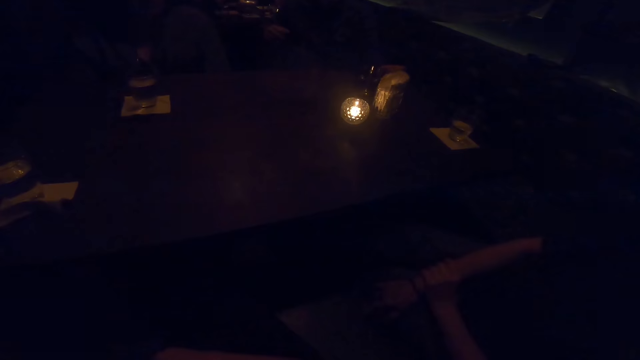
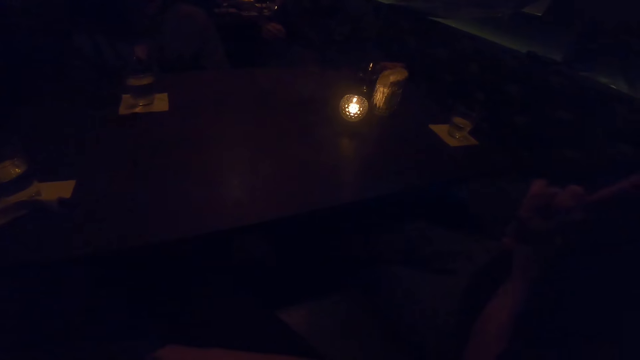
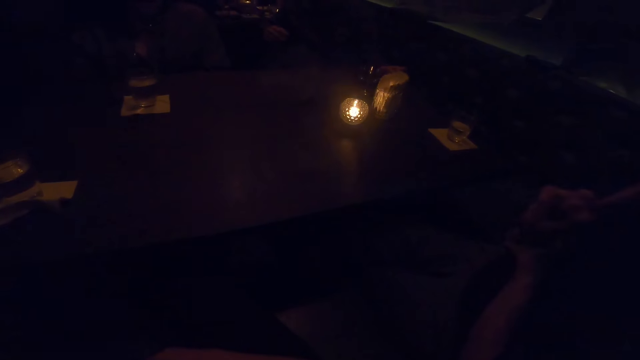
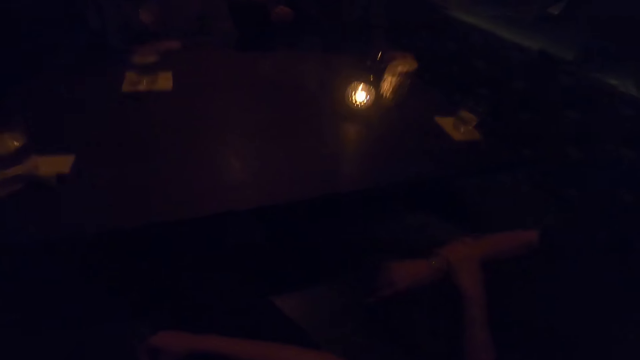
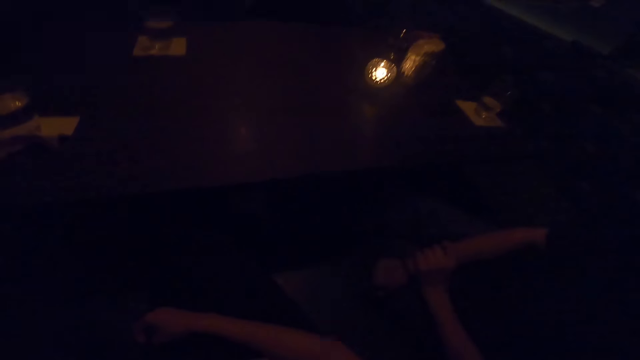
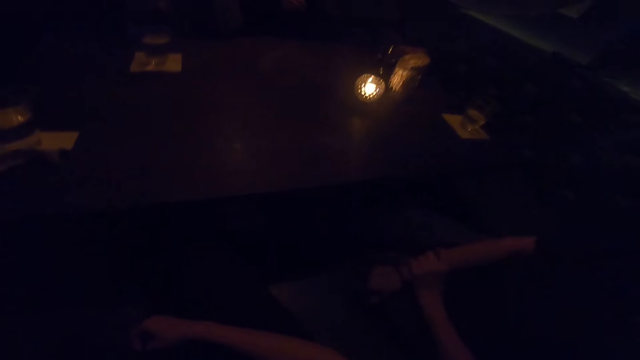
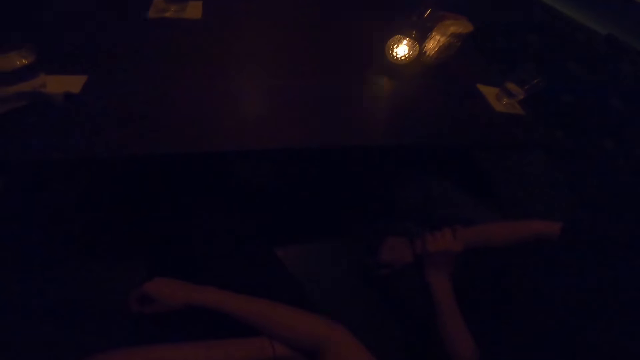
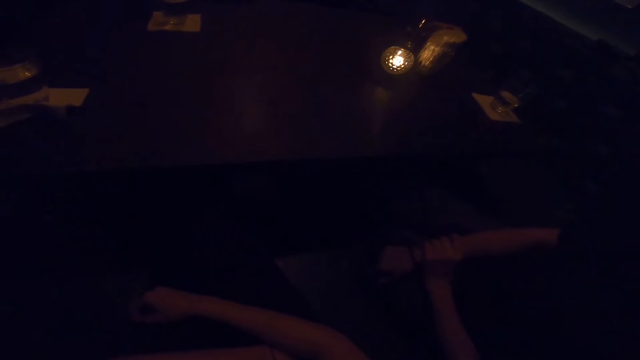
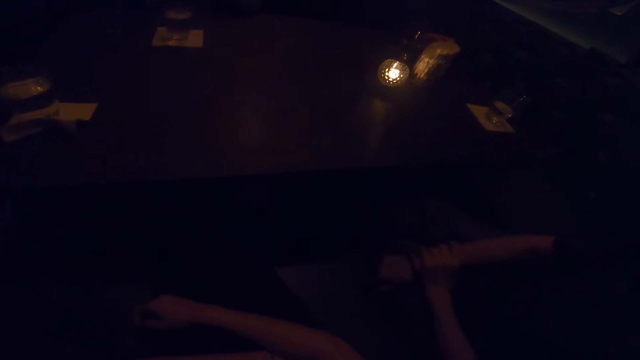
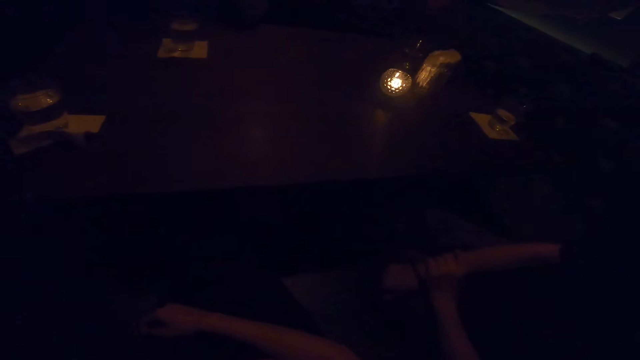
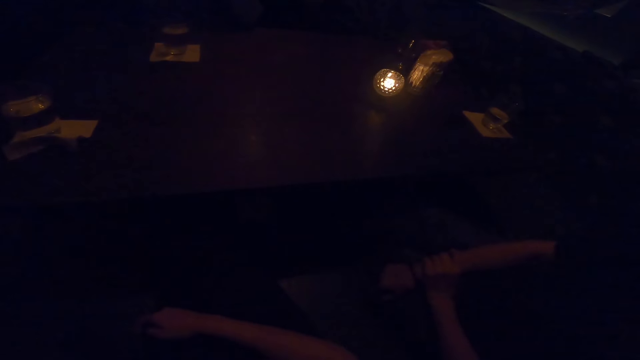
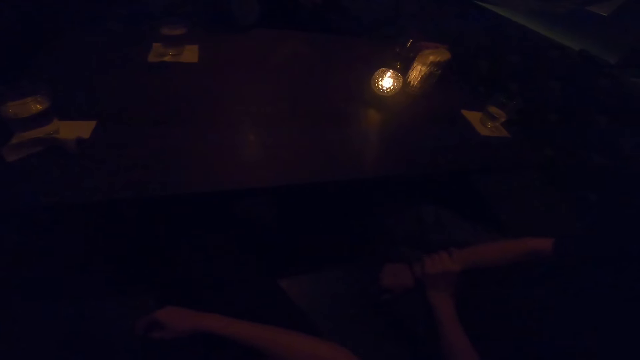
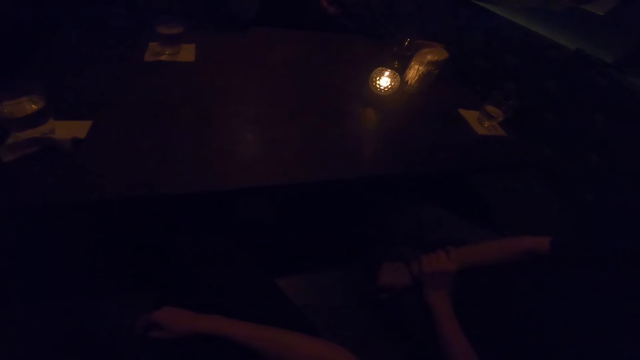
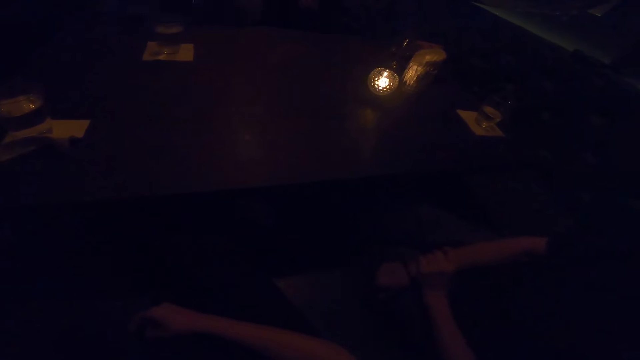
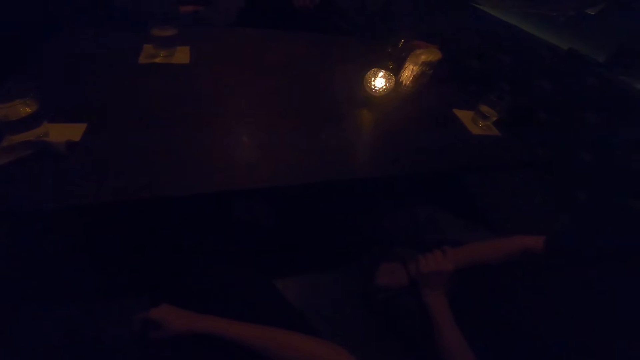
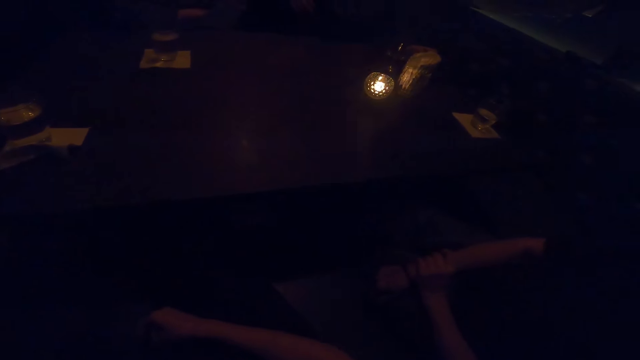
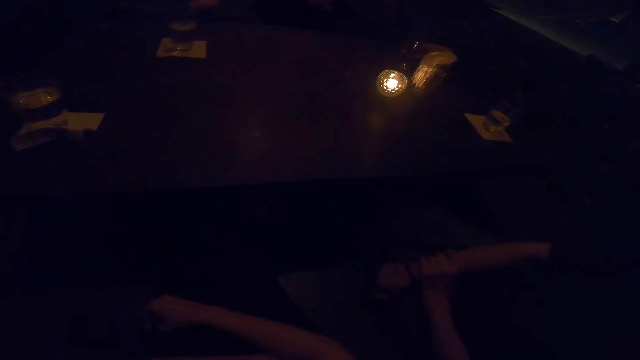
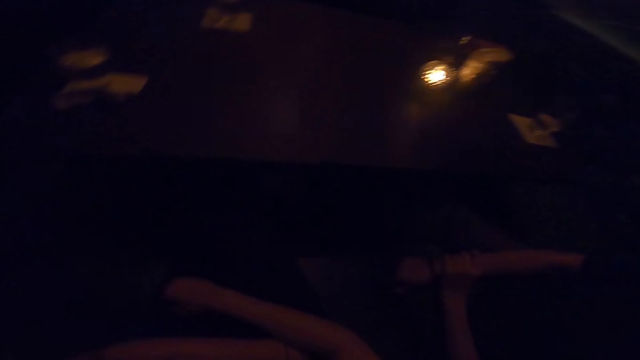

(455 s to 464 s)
A woman raises her finger. A man converses with the woman, another woman and the camera wearer.

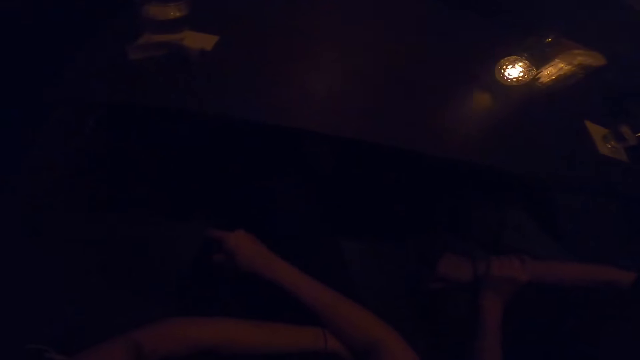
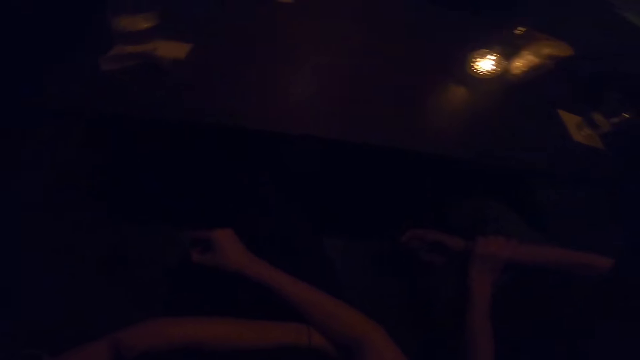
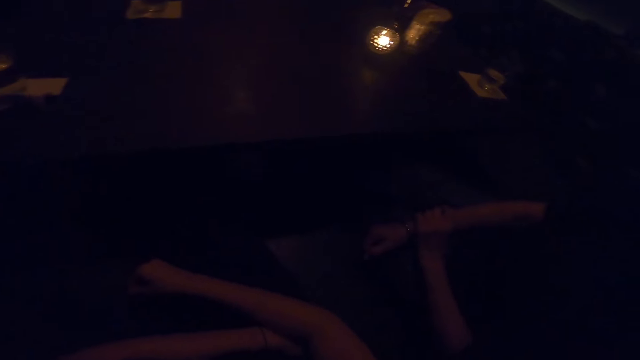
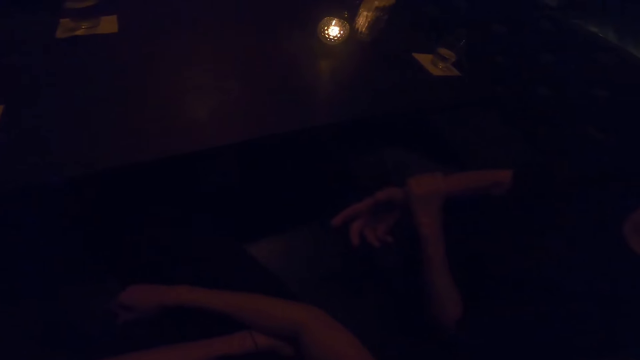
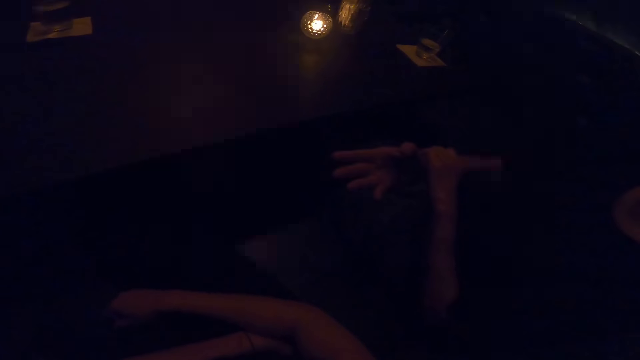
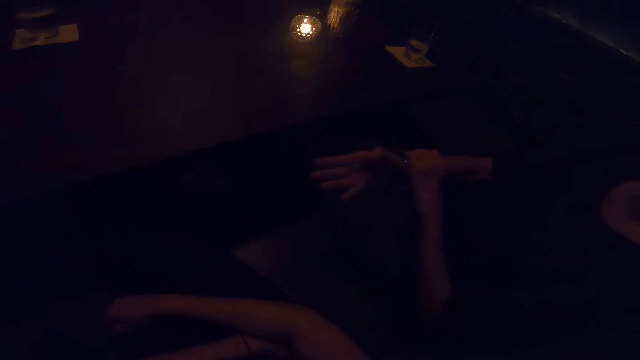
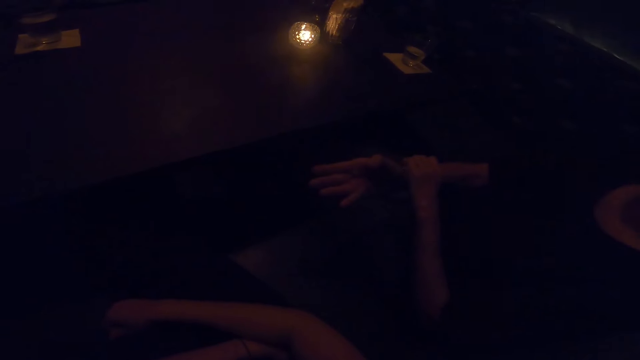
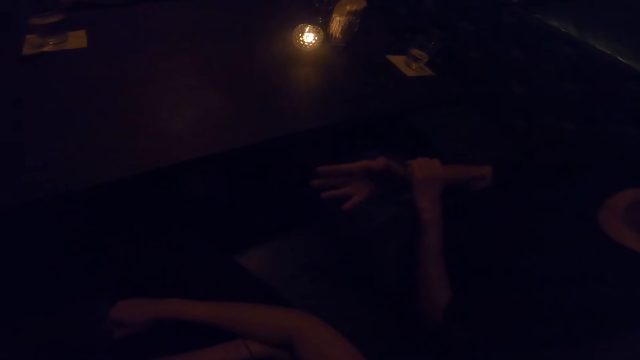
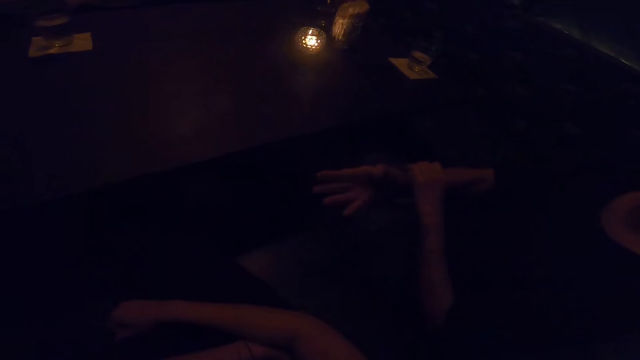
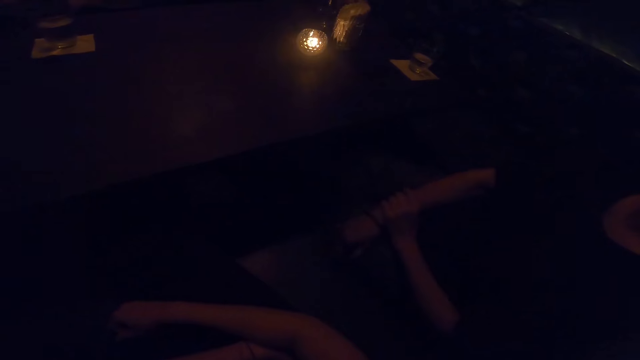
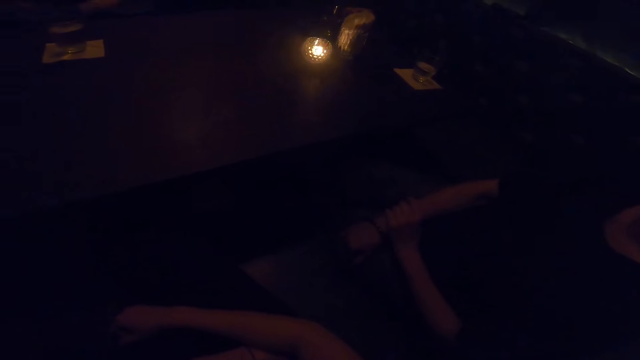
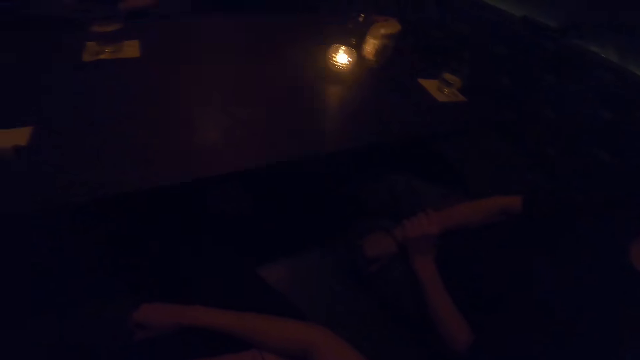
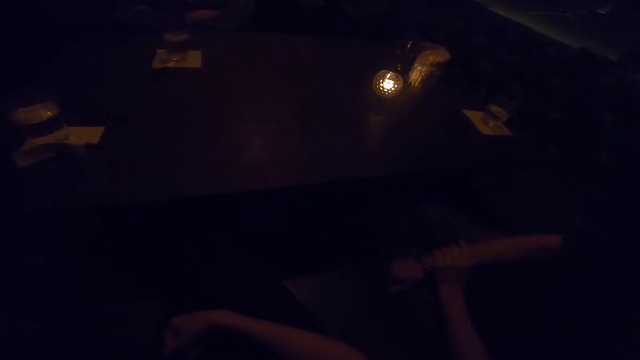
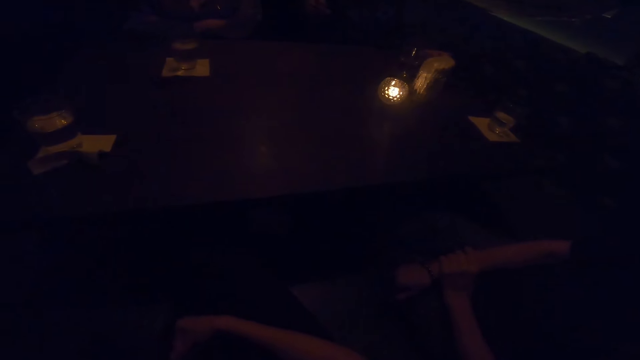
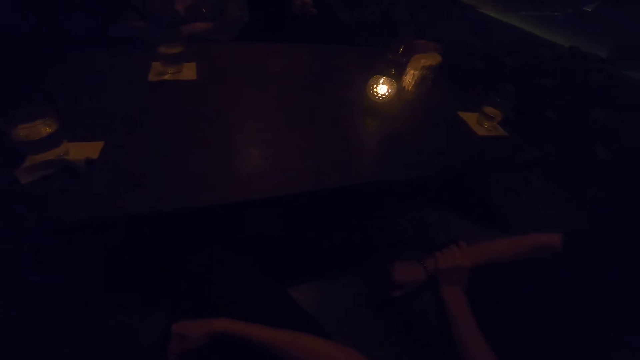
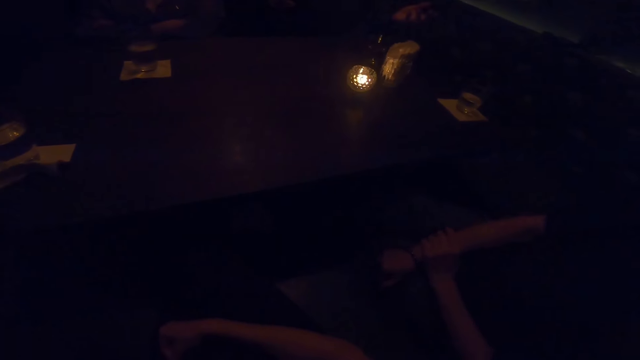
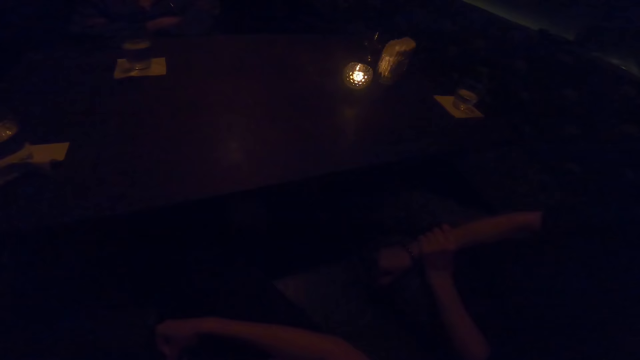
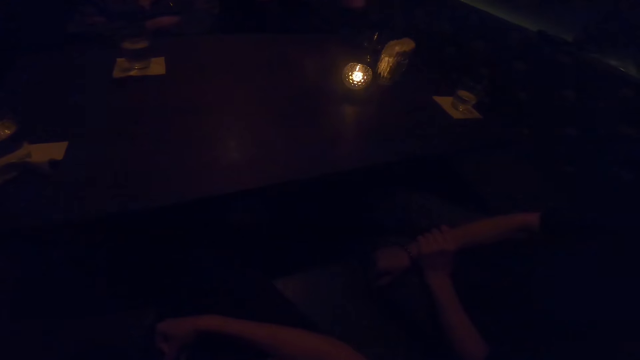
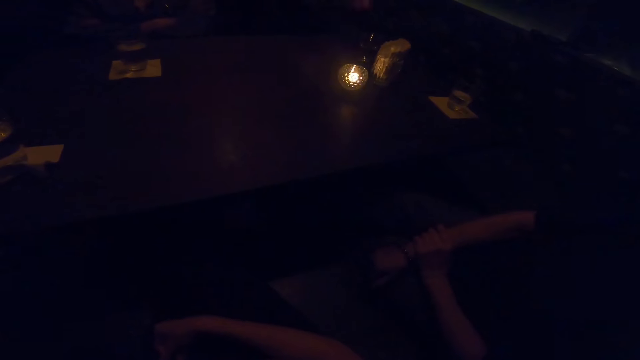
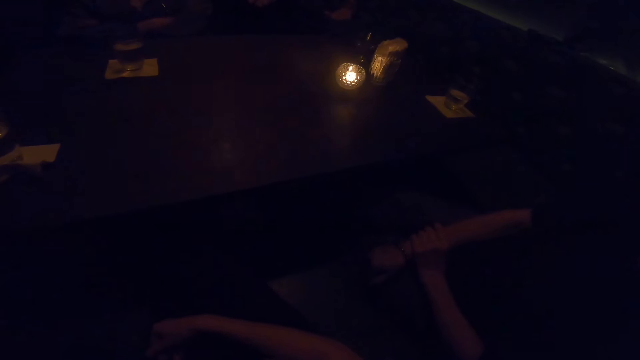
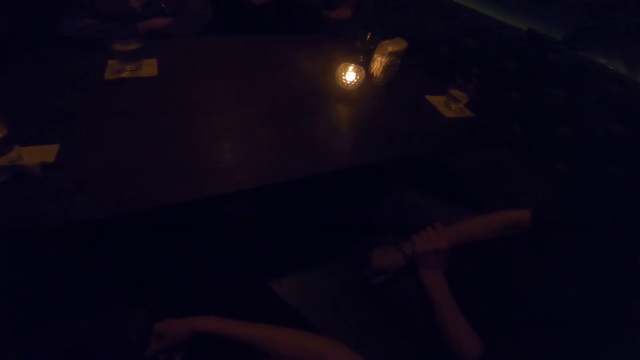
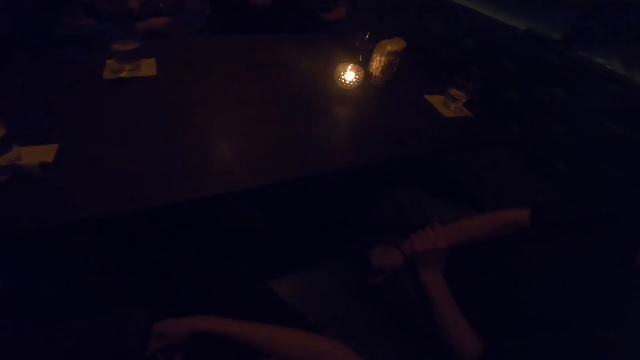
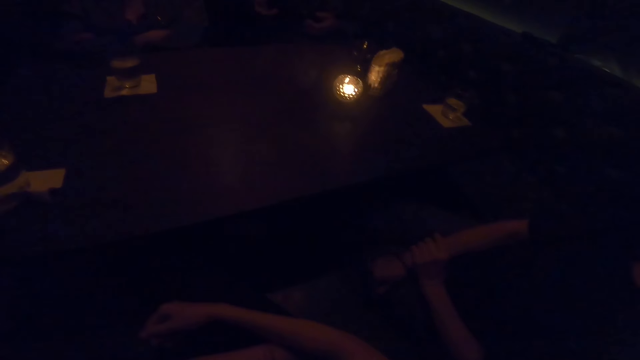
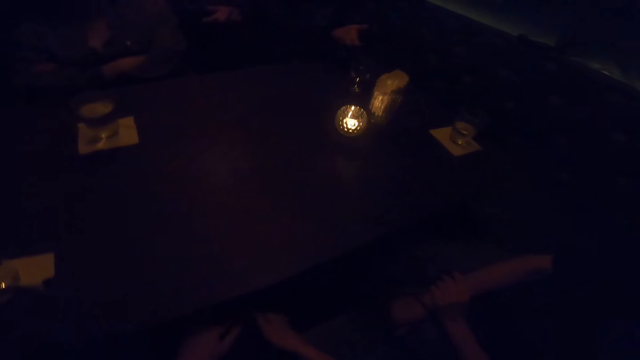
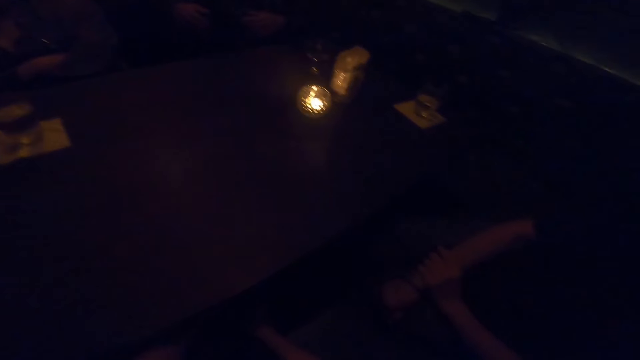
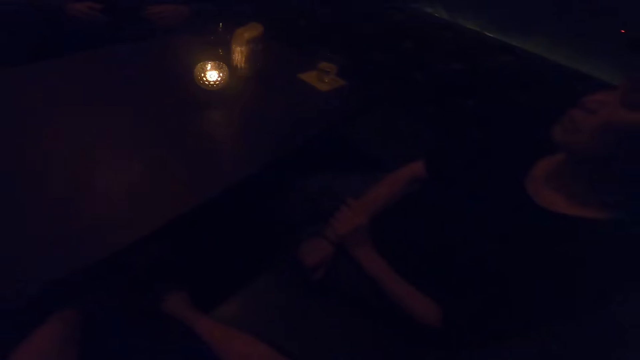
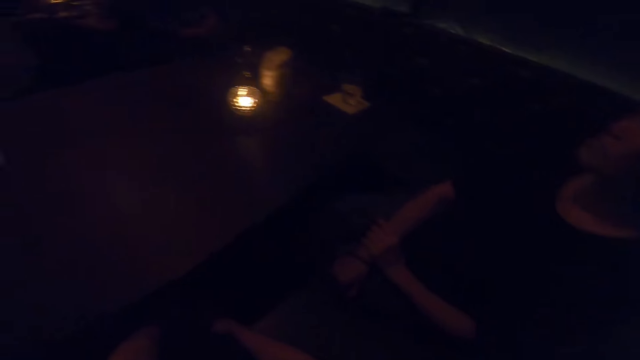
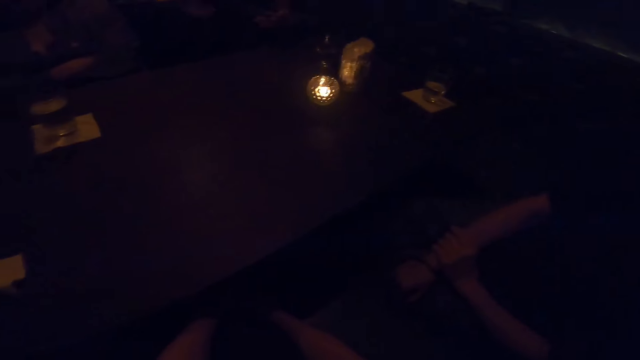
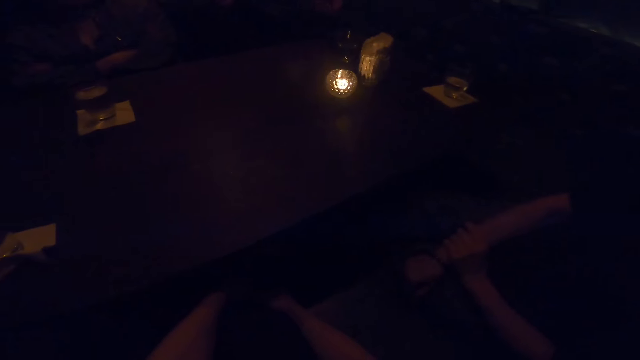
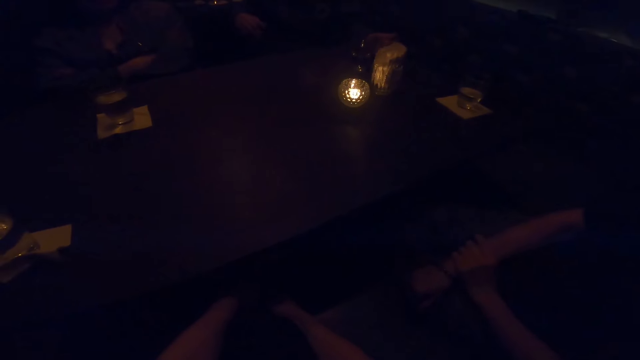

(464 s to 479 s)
A woman gesticulates with her right hand. A man converses with the woman, another woman and the camera wearer. The camera wearer looks at the first woman. The man converses with the first woman, the other woman and the camera wearer.
